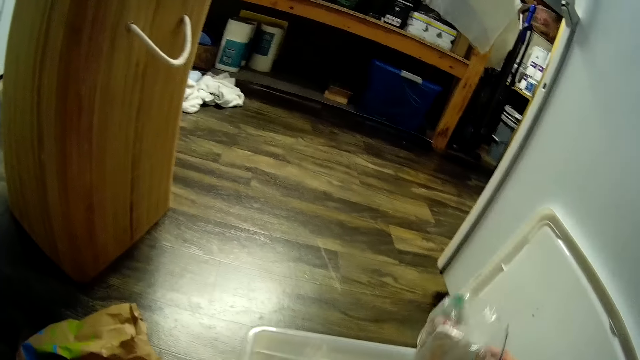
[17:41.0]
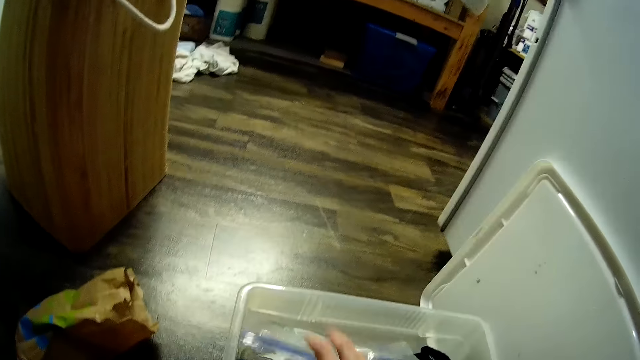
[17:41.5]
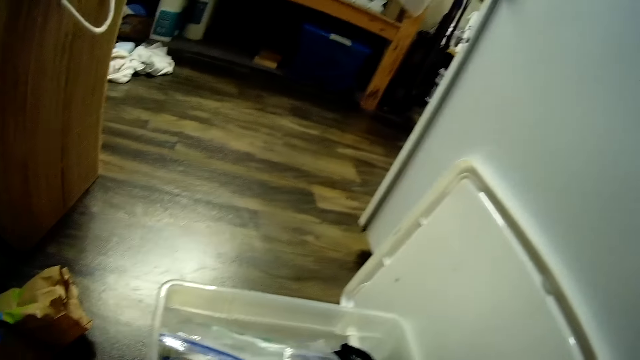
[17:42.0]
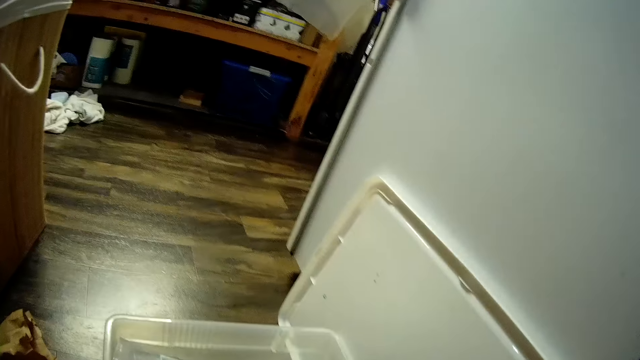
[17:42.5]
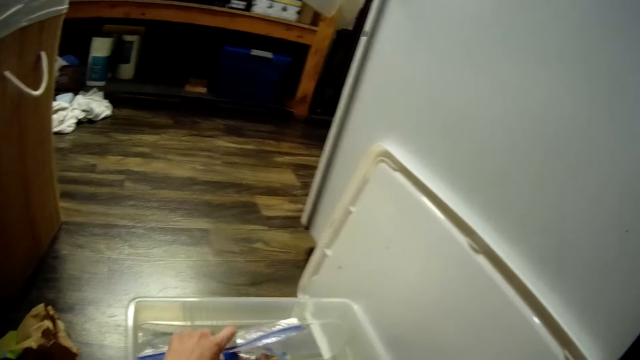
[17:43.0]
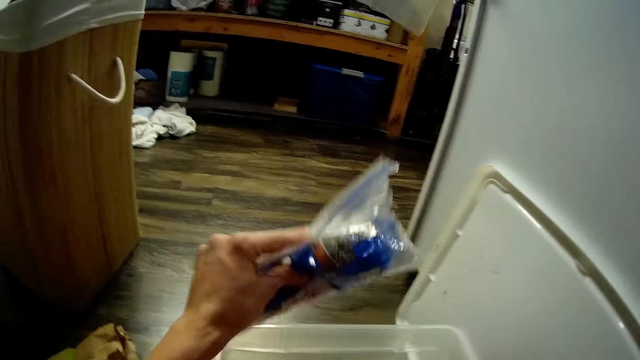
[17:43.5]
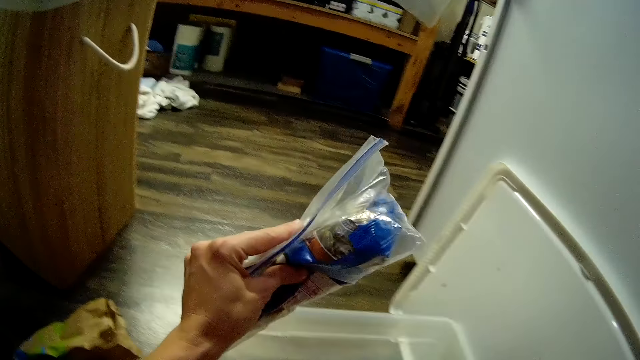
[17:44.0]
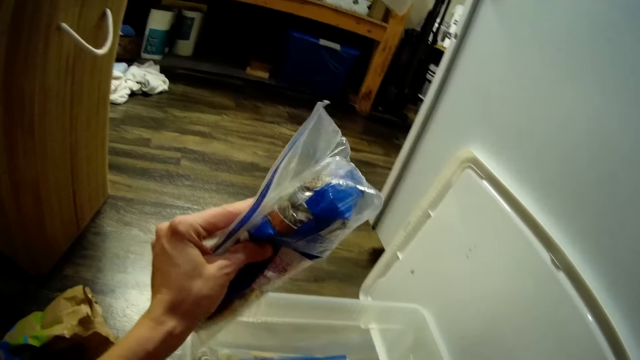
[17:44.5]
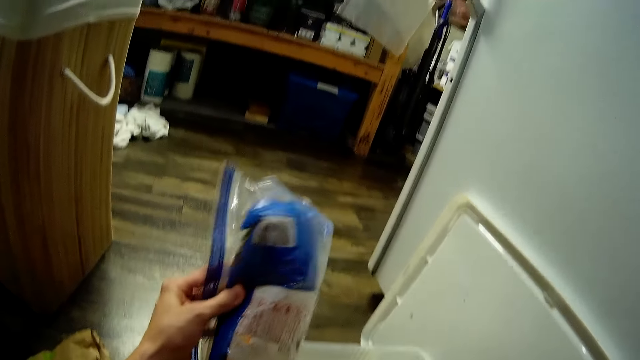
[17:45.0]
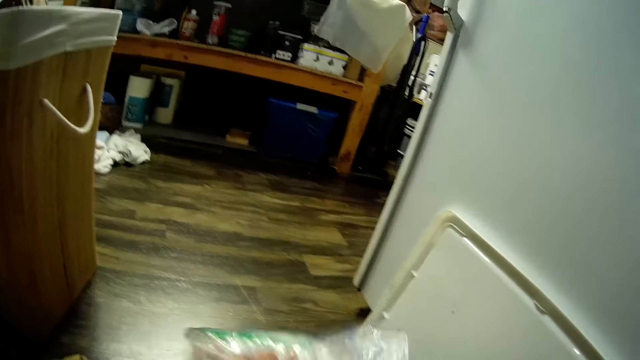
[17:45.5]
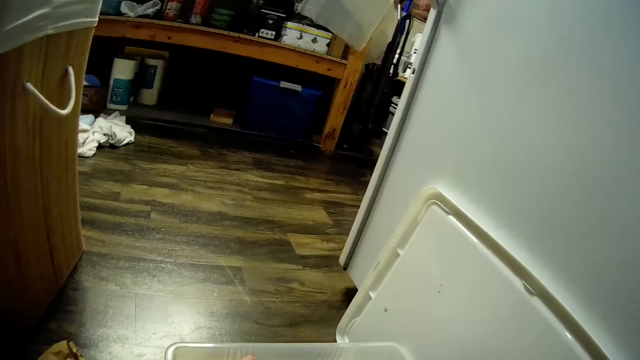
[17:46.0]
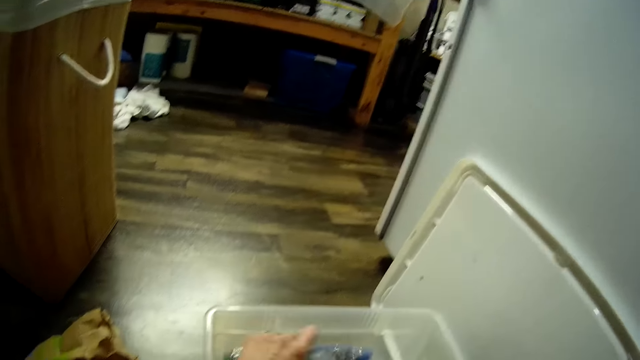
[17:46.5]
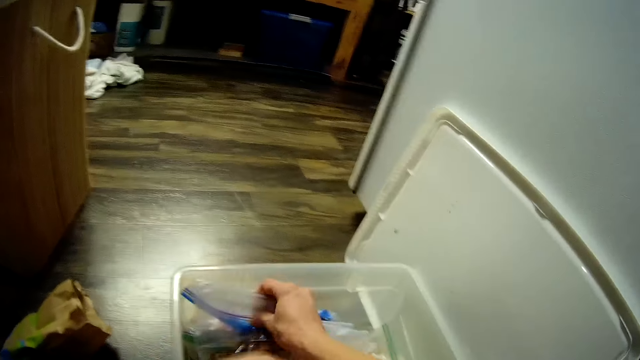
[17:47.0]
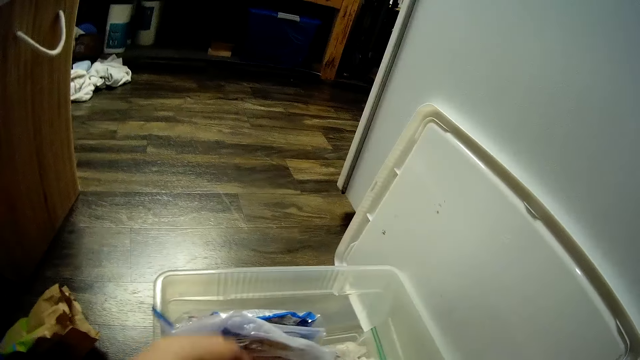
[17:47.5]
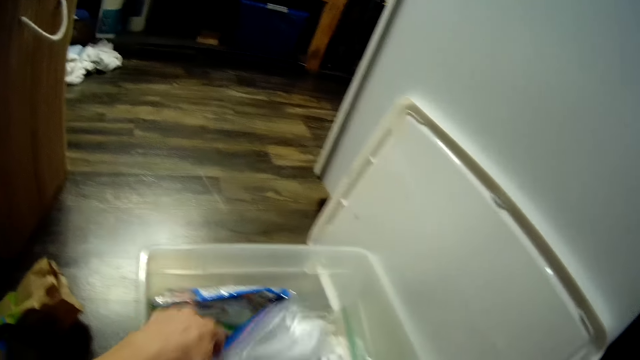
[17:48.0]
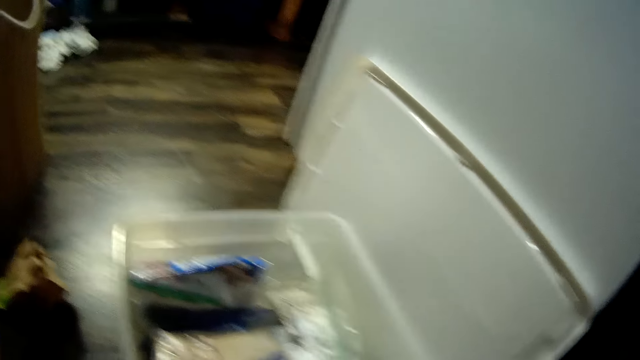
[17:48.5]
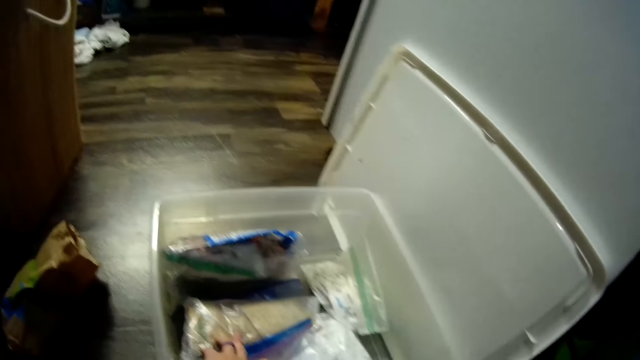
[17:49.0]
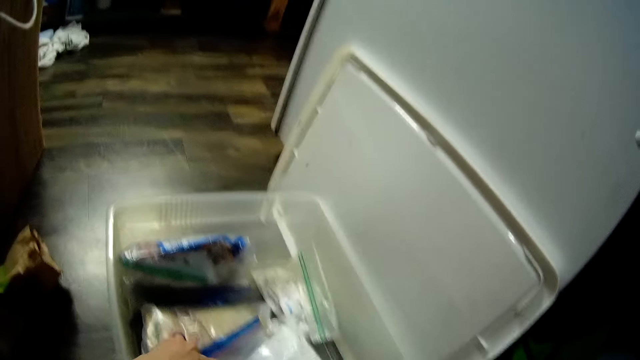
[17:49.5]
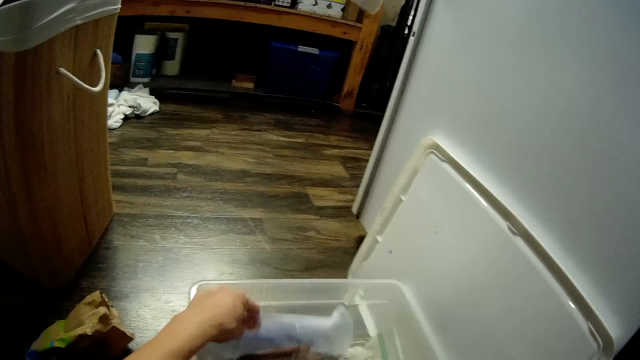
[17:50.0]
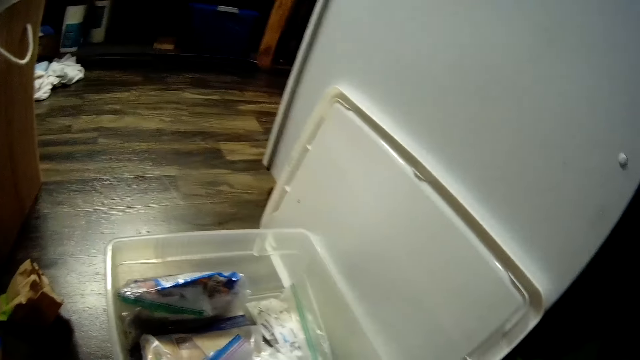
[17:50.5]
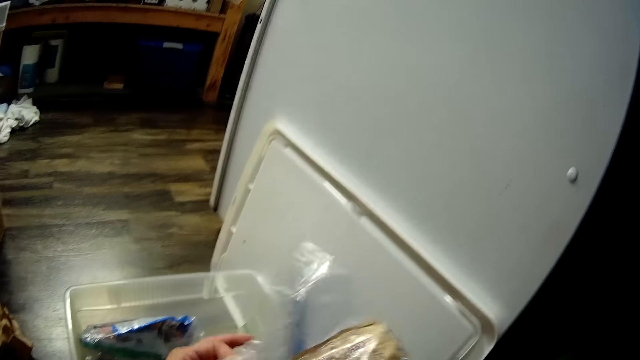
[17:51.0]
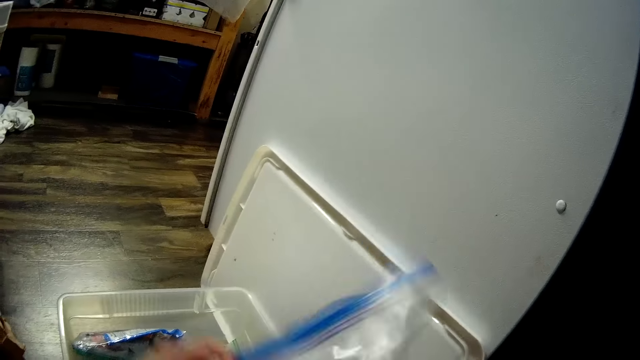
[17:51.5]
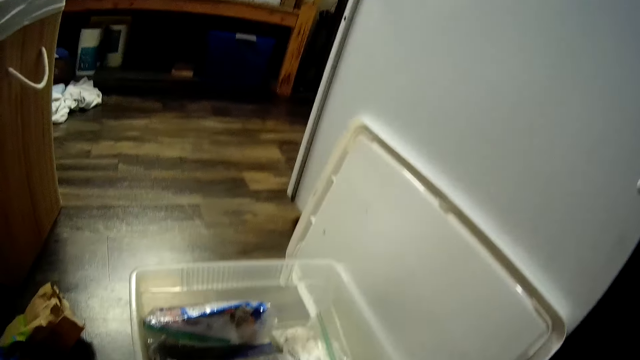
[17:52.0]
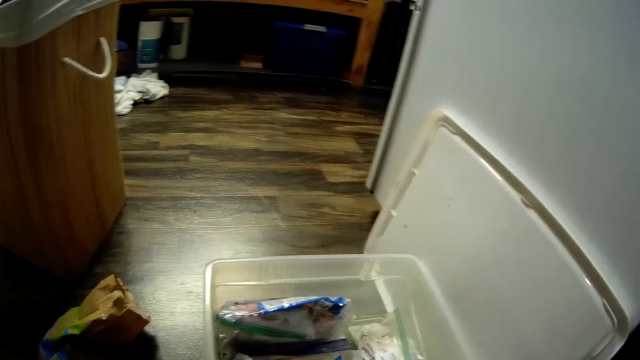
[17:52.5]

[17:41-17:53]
The camera wearer removes packages from the container with both her hands. She picks the papers from the bag.

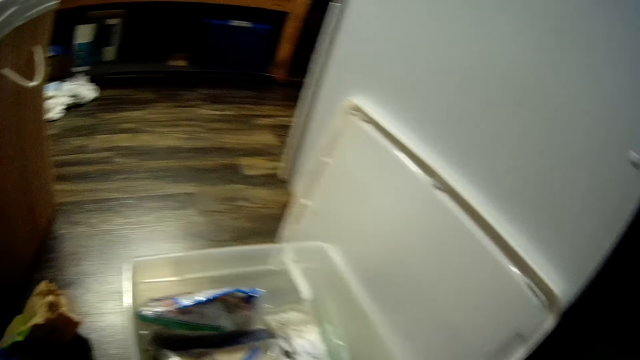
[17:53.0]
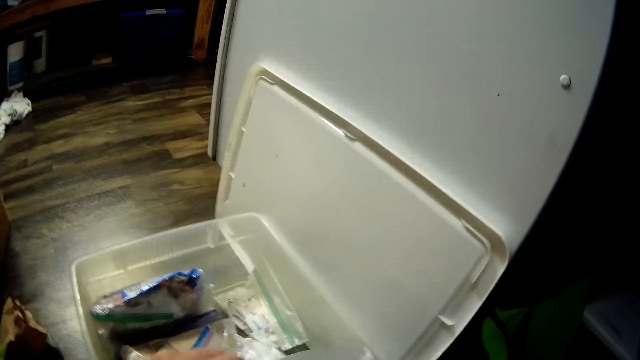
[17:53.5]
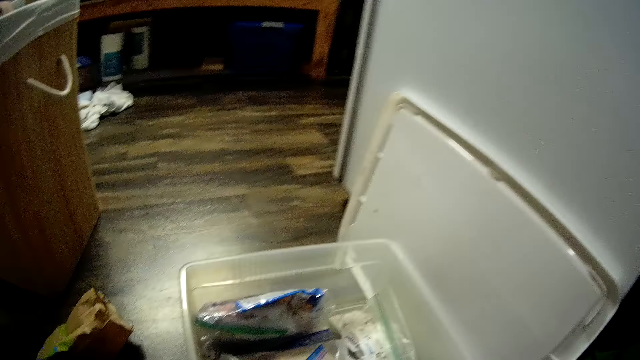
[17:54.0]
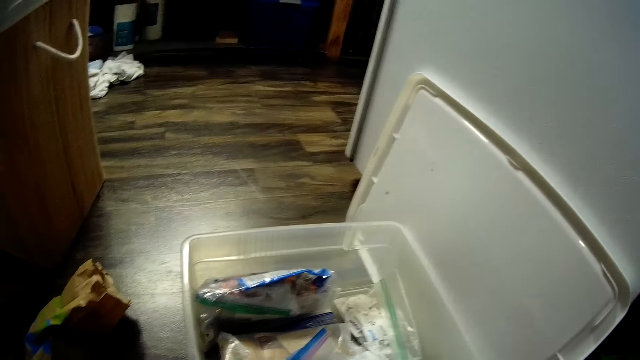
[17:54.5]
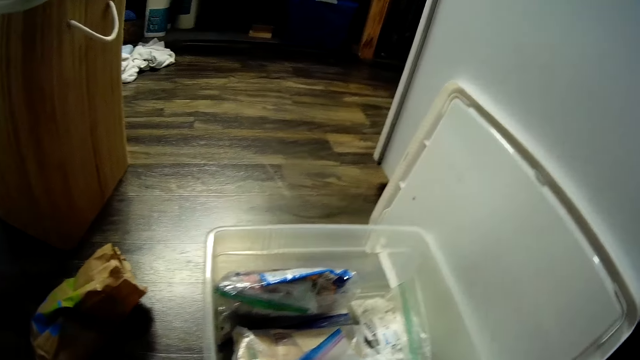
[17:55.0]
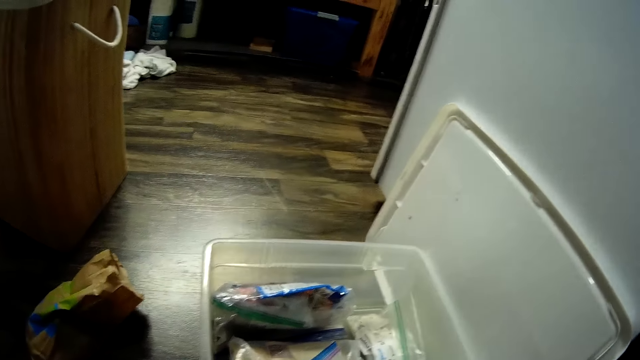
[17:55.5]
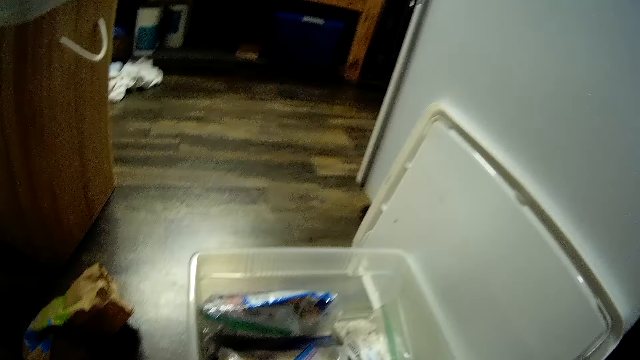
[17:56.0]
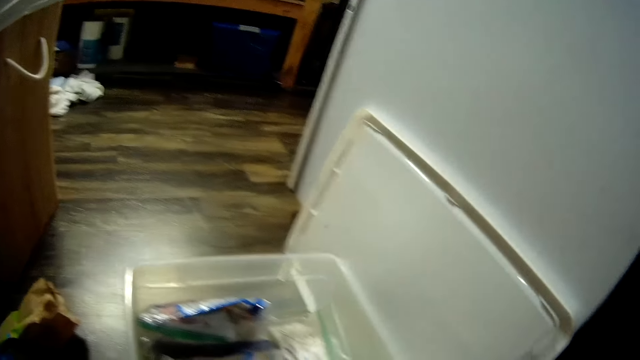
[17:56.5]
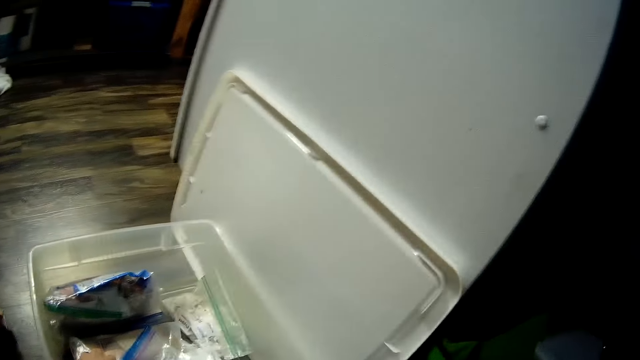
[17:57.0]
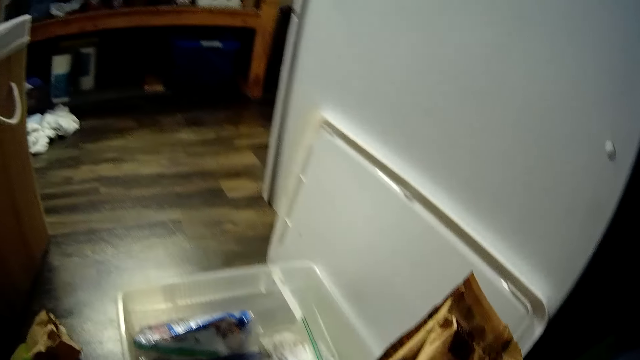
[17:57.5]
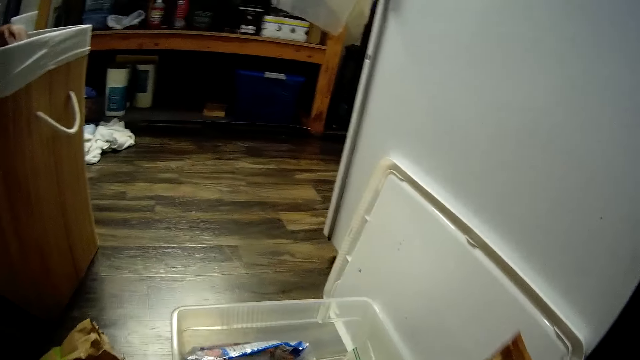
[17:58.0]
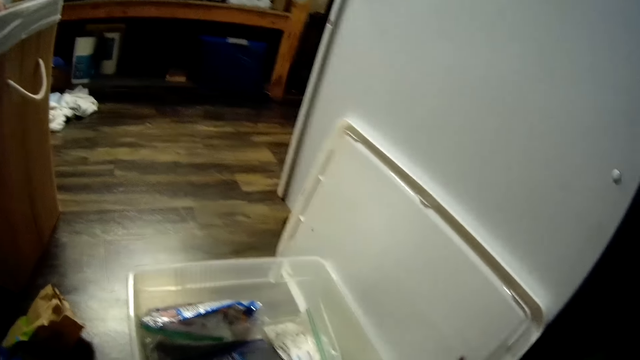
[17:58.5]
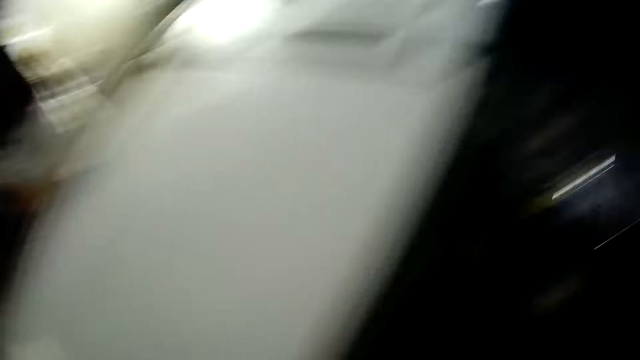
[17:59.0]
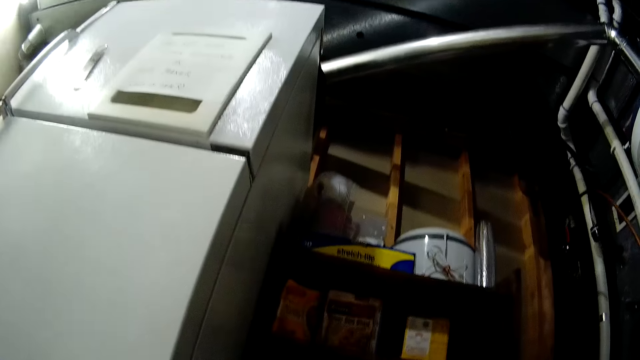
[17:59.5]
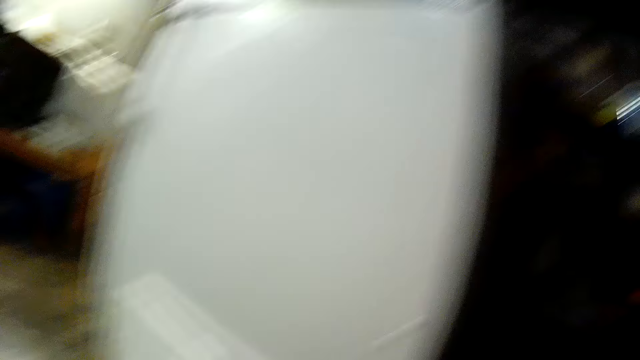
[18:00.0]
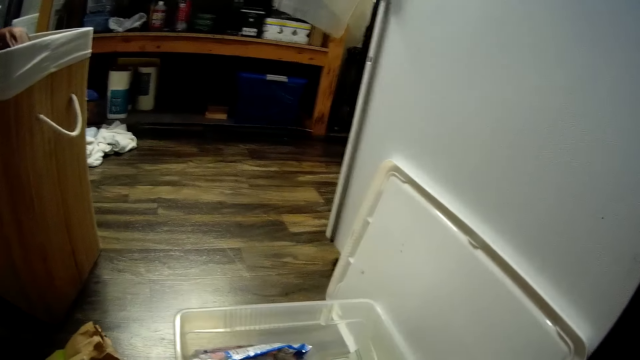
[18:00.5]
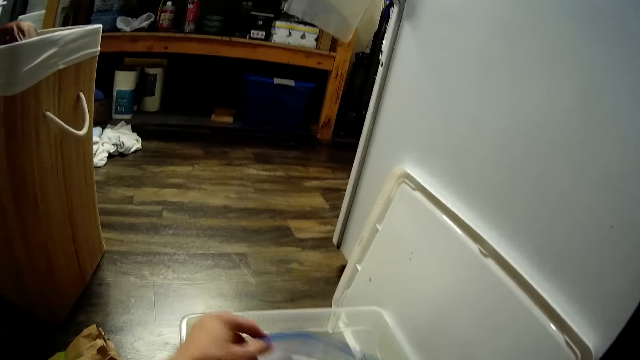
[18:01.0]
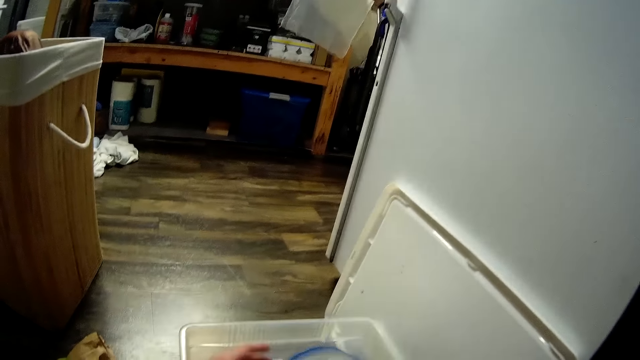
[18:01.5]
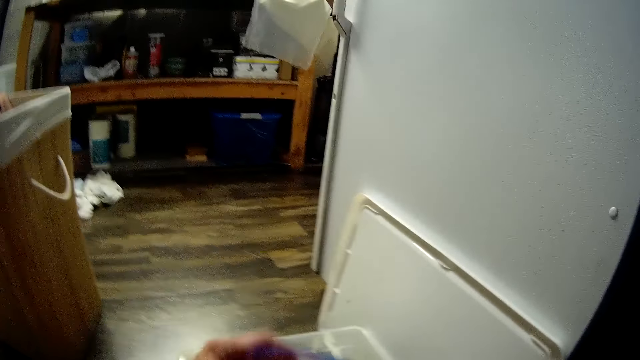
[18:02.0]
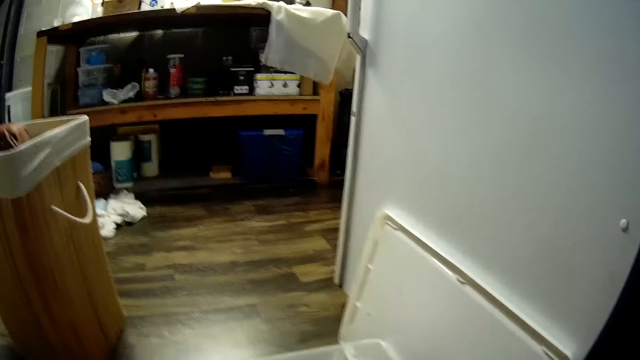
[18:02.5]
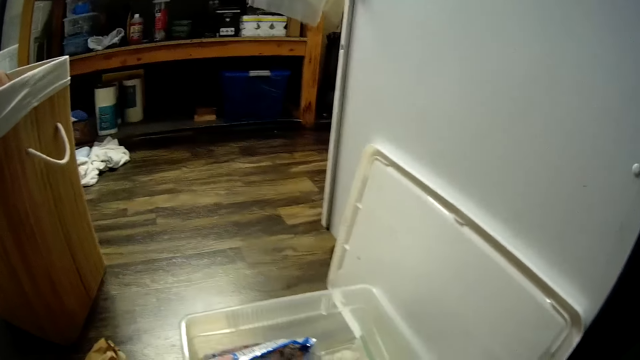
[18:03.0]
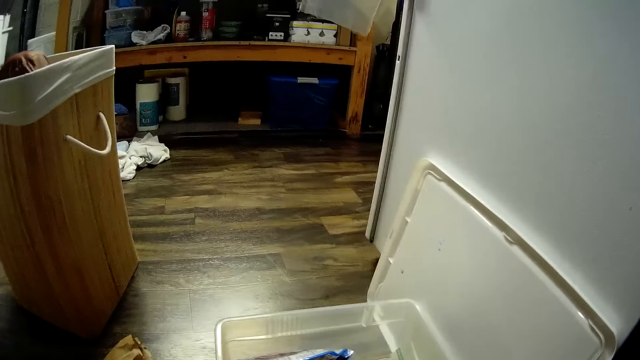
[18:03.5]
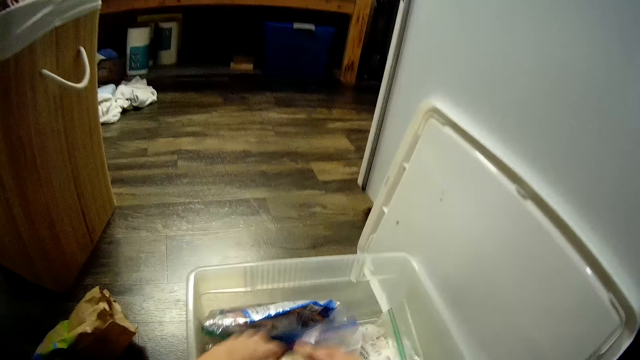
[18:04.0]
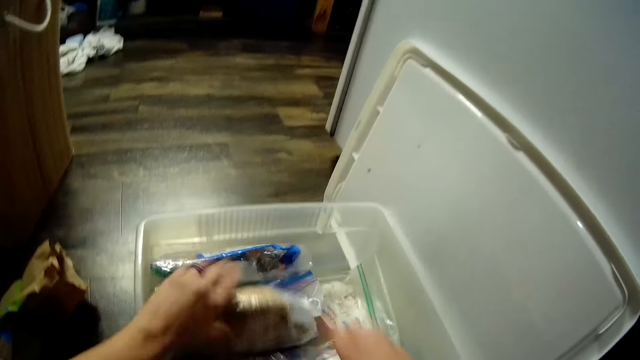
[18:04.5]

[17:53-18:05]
The camera wearer arranges packages in the container with both her hands.
